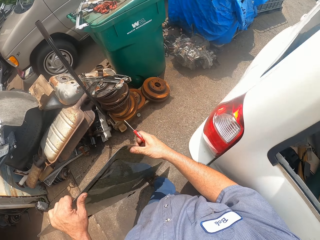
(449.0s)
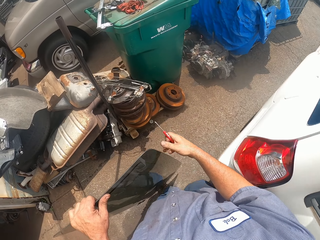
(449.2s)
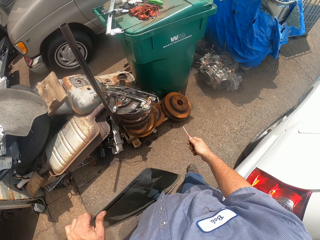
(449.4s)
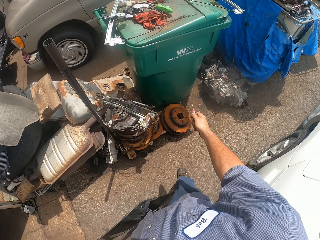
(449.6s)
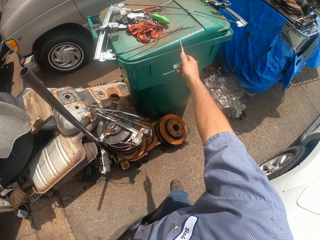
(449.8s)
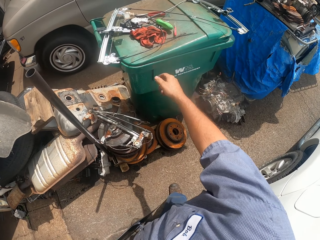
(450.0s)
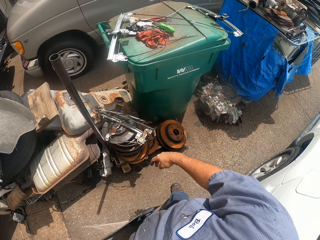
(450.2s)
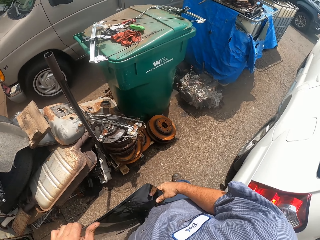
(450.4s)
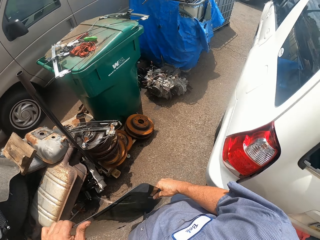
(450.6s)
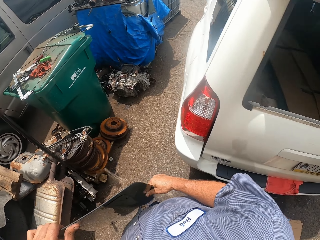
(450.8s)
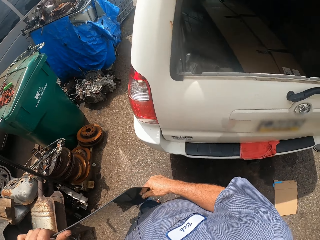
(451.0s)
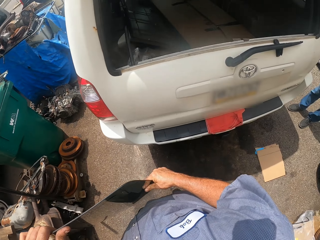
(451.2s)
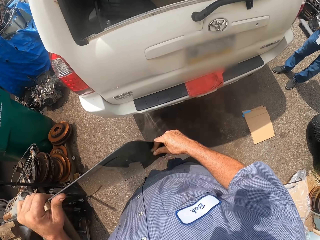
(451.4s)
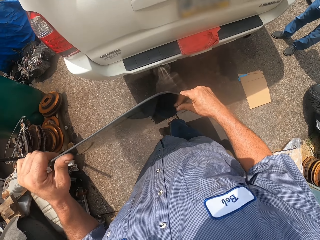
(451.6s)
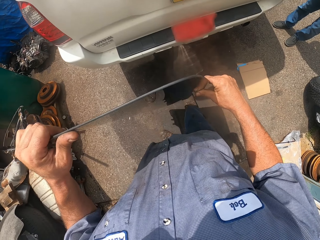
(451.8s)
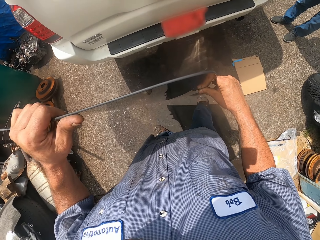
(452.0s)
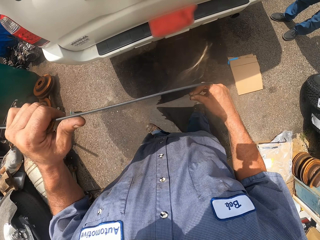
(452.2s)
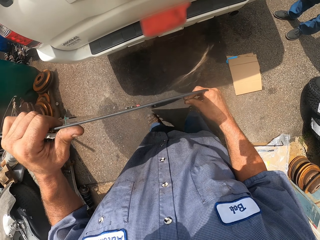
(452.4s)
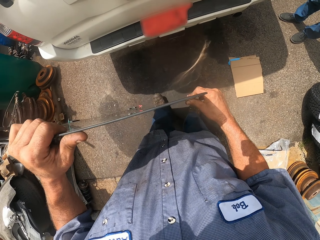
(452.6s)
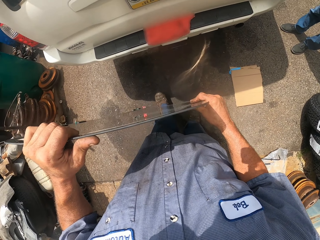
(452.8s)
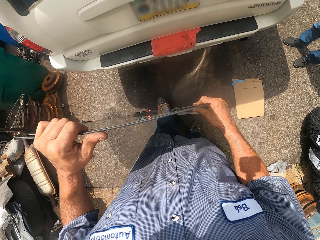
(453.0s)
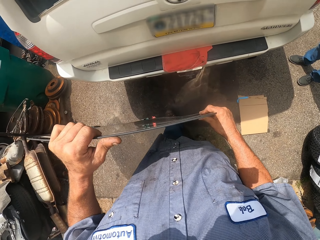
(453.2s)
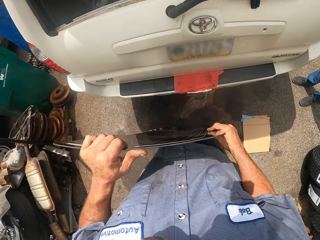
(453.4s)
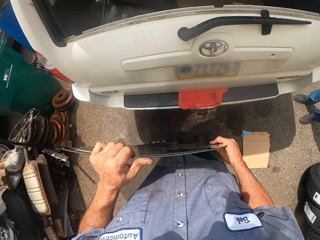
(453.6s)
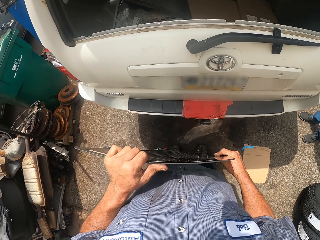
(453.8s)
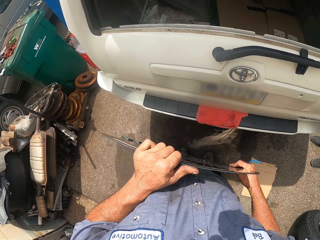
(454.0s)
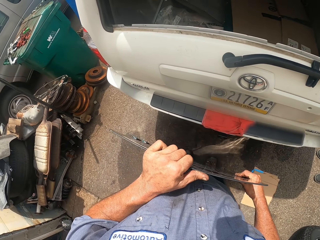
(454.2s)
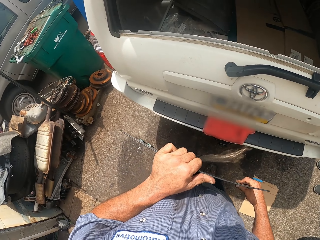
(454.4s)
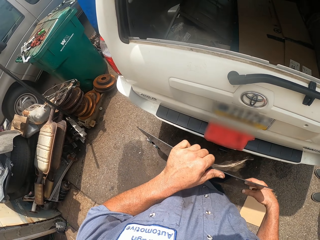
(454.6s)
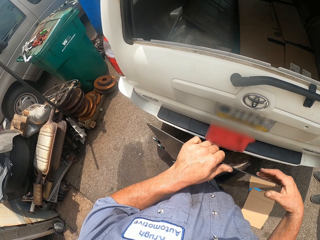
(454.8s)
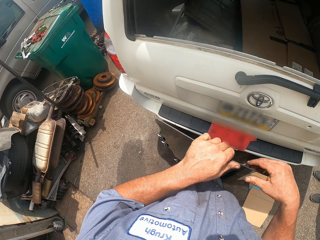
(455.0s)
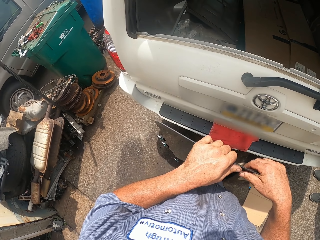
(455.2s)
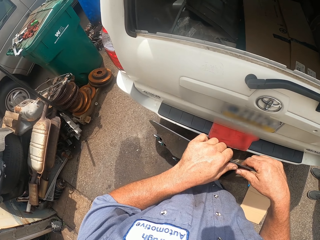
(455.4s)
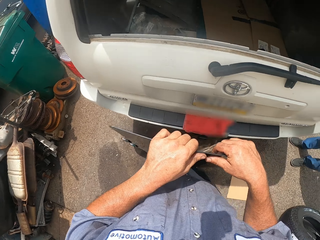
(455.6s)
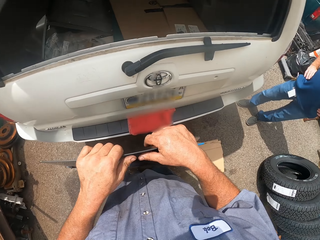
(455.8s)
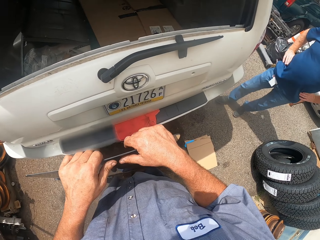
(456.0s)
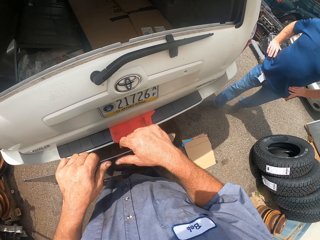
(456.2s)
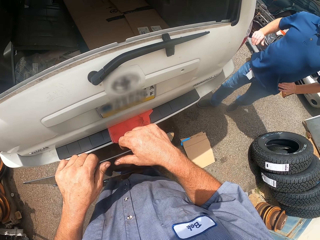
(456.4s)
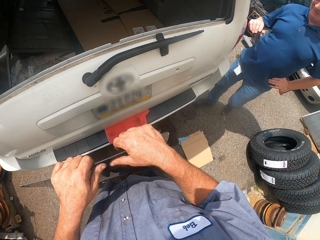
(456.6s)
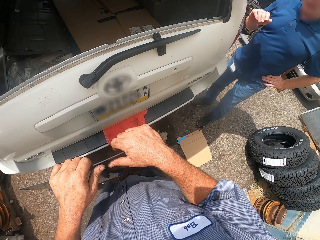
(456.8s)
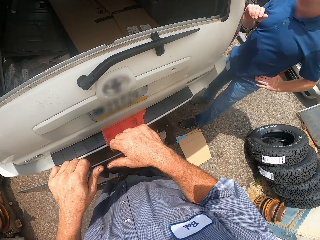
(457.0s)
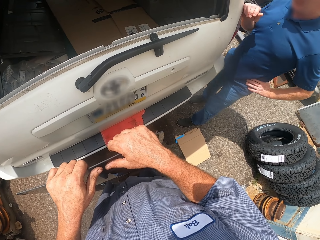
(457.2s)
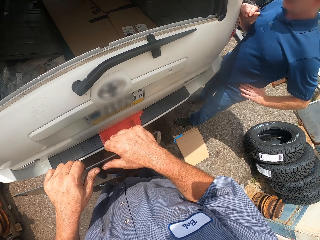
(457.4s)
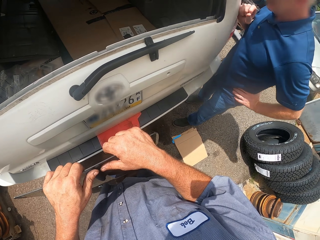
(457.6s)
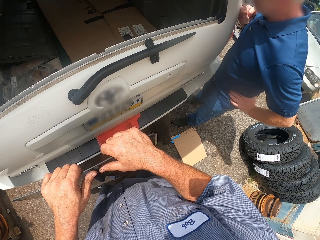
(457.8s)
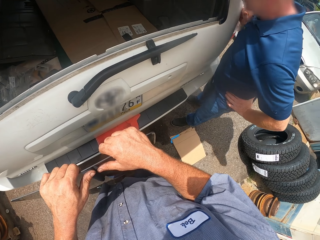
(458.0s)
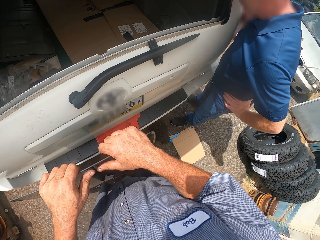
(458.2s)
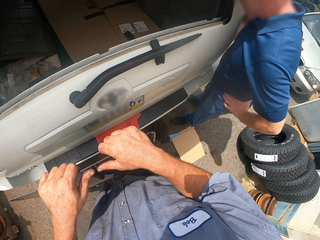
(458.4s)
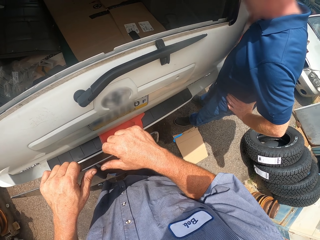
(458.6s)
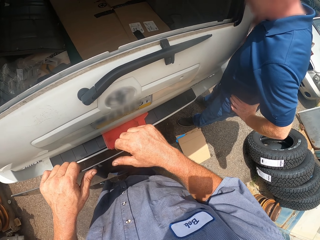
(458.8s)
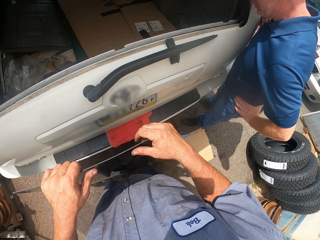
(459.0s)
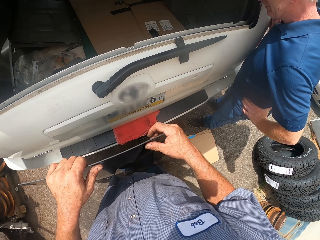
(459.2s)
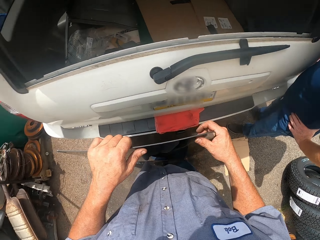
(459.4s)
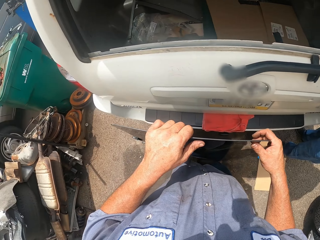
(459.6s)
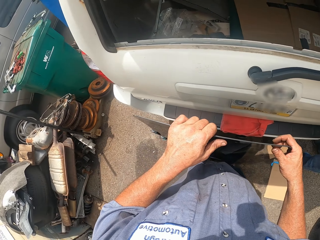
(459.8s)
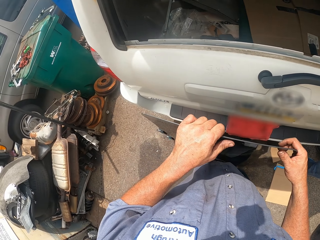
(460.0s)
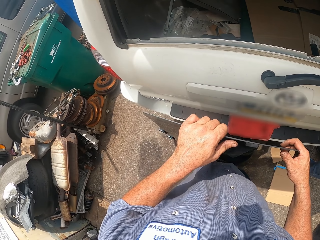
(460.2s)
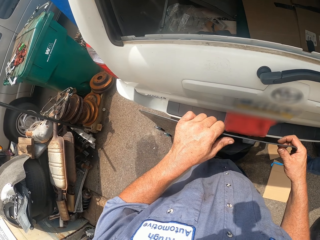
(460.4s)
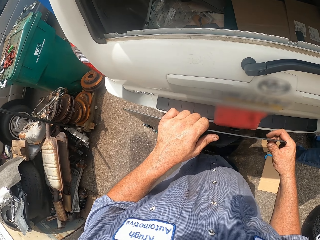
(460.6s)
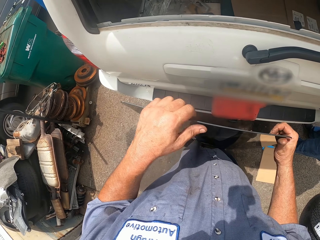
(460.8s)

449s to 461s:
The camera wearer returns the screwdriver on the dustbin lid. They walk backward. They walk forward and look around. A man walks forward. The man leans on the car.

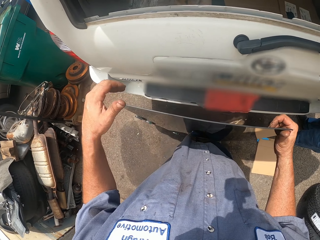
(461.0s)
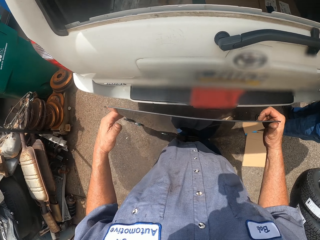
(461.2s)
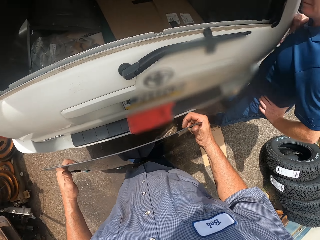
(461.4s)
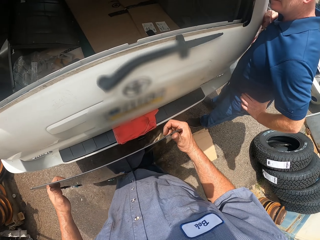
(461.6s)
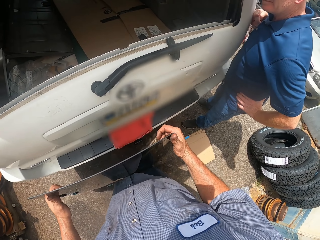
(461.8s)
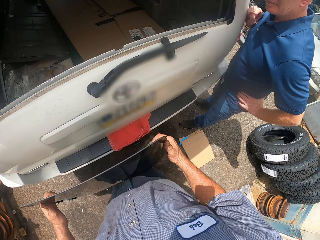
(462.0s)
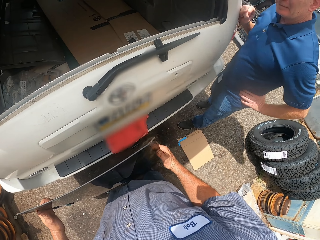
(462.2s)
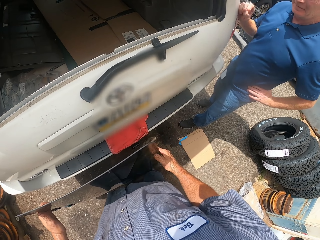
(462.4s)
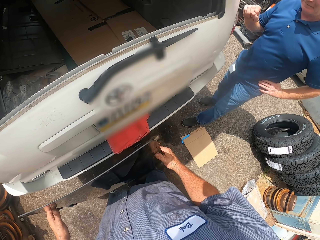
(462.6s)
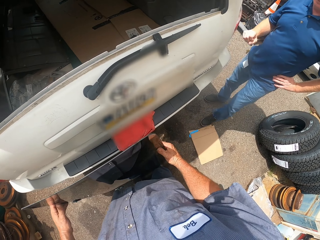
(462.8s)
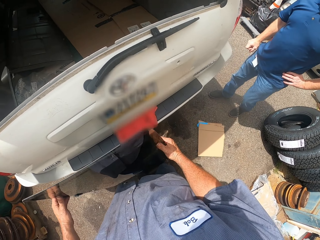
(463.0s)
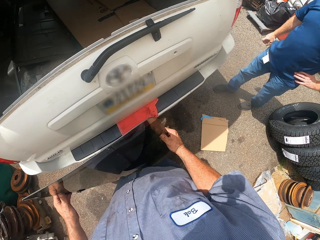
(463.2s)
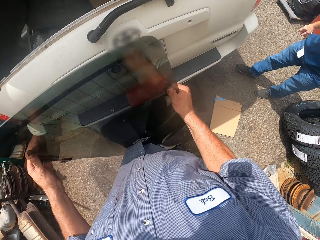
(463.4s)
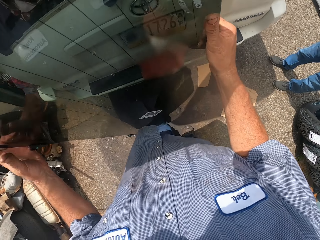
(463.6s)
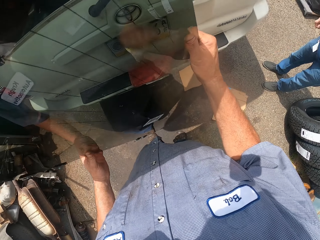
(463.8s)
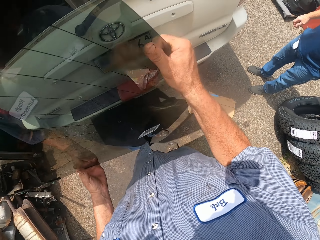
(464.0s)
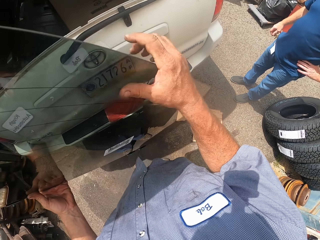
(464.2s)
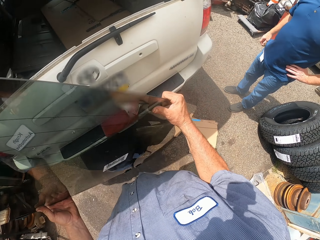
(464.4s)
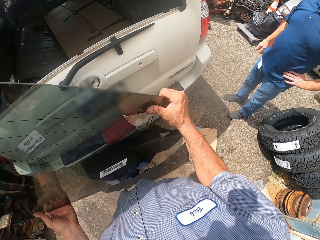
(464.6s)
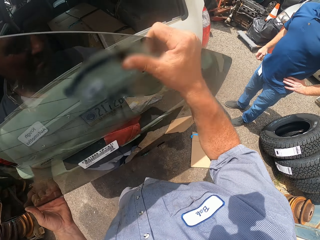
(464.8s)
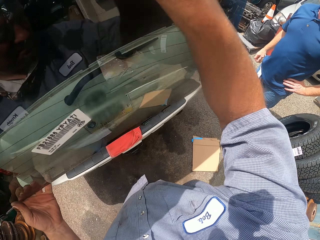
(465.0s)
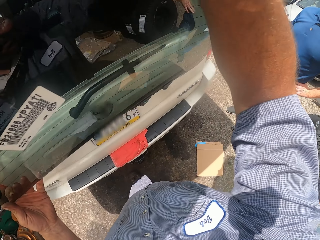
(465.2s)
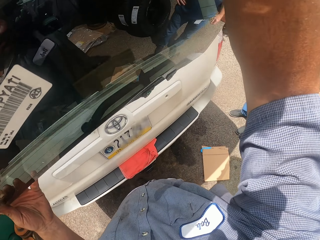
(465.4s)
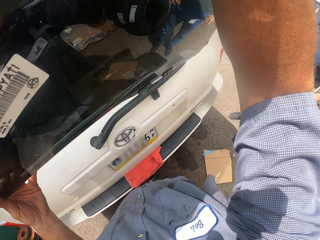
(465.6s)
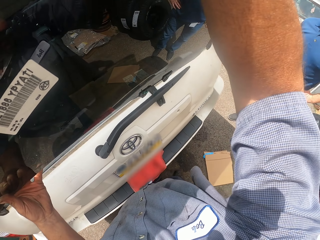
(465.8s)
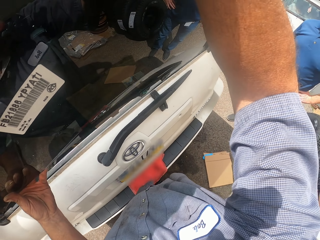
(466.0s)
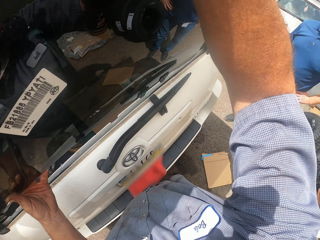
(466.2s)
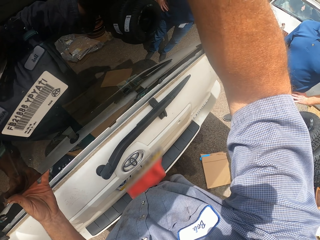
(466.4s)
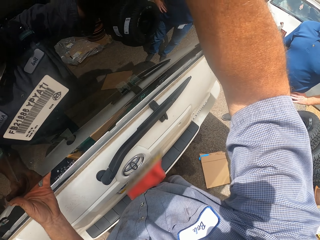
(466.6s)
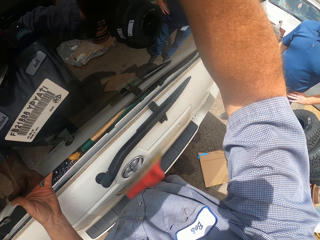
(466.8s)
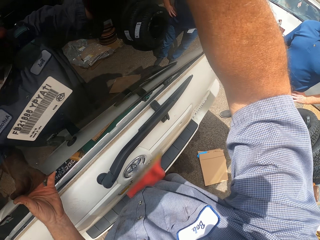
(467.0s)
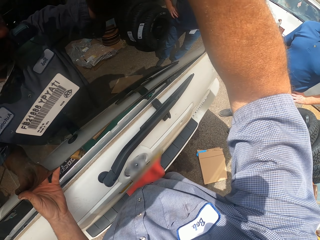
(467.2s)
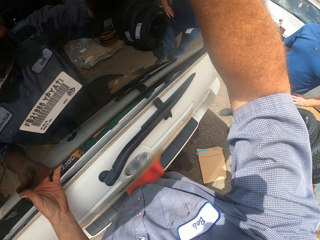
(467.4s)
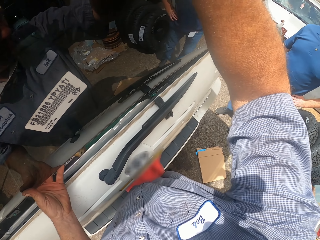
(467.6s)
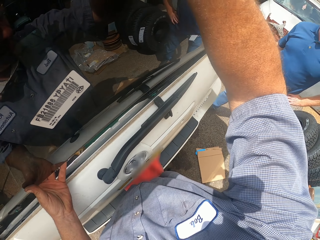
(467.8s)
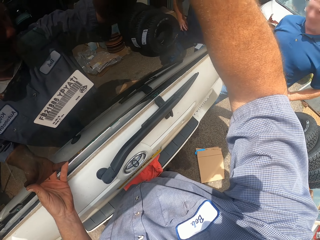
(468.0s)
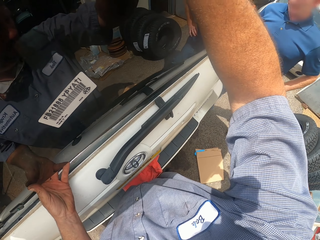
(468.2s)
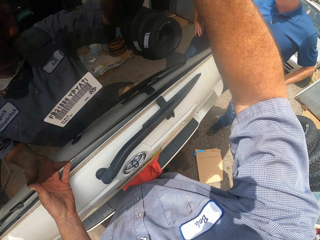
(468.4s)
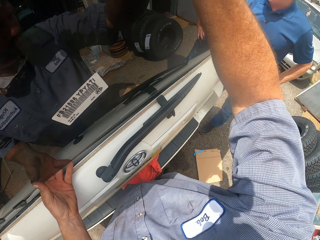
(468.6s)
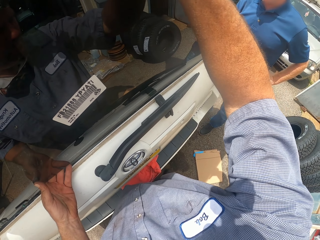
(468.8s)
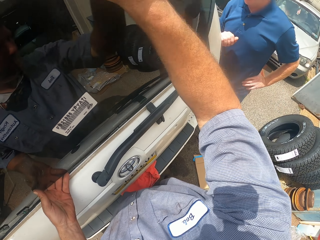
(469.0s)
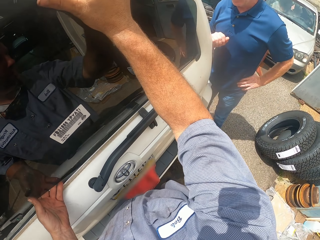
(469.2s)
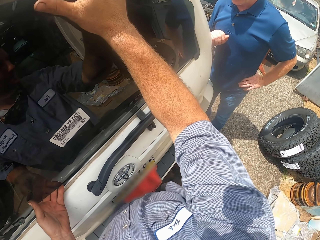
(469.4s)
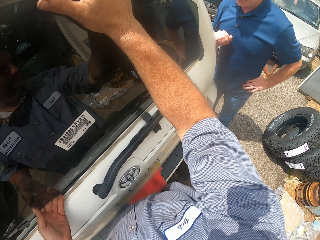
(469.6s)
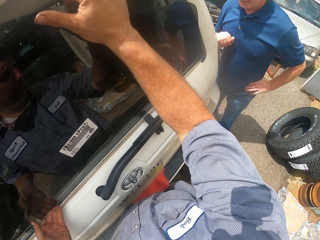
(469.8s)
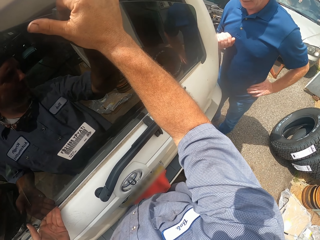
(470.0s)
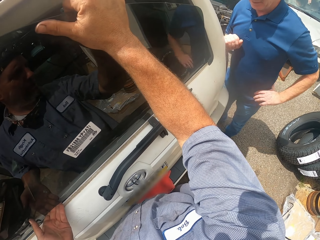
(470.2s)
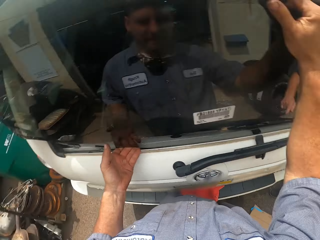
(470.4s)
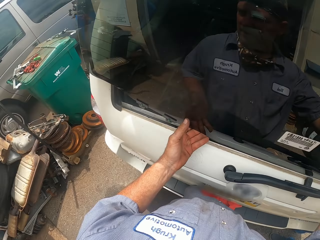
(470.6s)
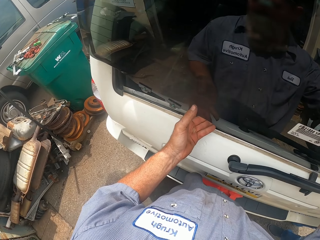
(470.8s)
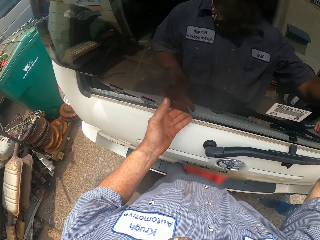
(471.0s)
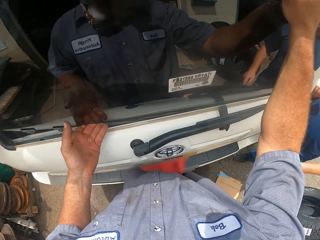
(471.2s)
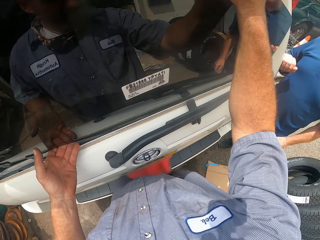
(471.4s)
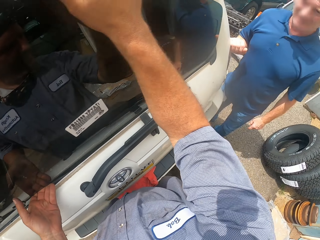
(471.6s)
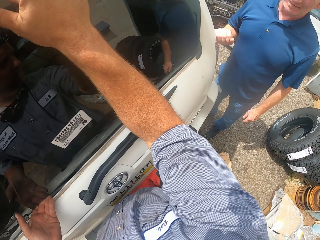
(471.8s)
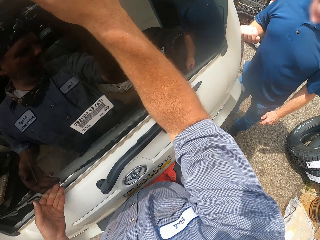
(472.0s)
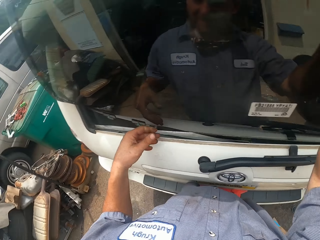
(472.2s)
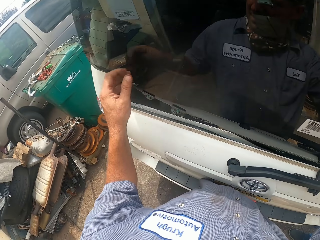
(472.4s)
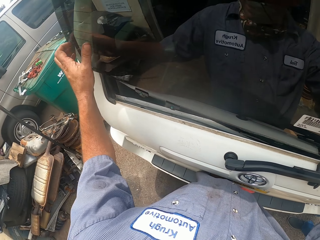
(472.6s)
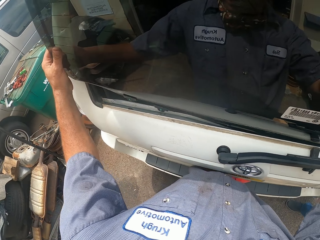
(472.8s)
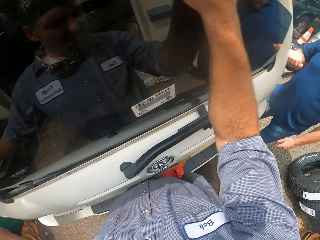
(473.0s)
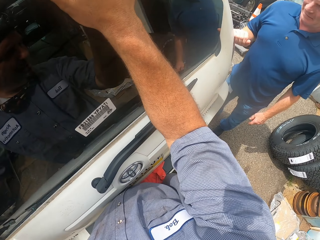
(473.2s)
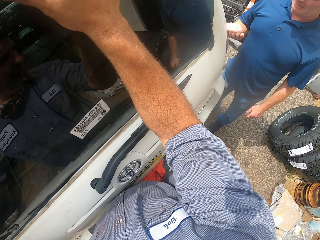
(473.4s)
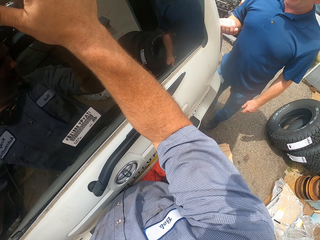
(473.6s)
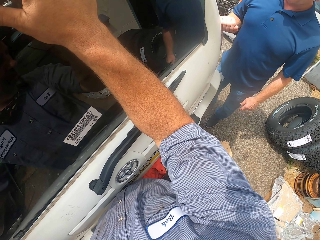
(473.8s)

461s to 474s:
A man walks back. The camera wearer lifts the rear windscreen. They fix the rear windscreen to the car.
